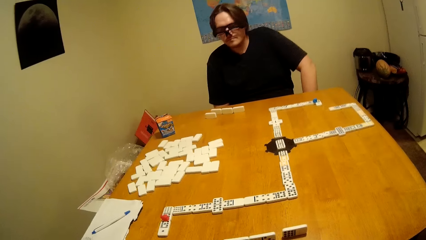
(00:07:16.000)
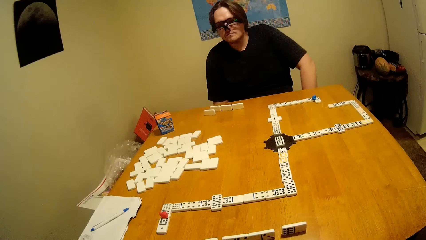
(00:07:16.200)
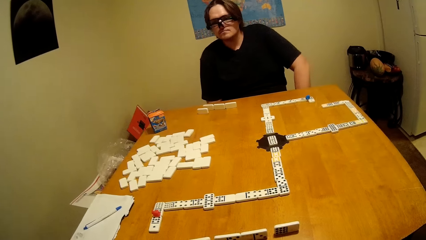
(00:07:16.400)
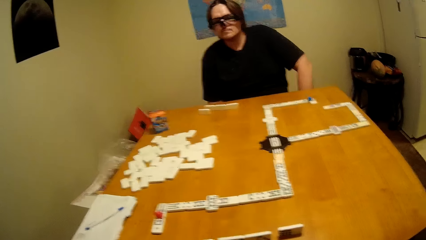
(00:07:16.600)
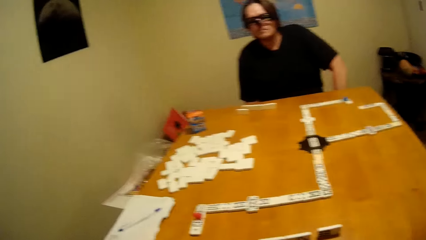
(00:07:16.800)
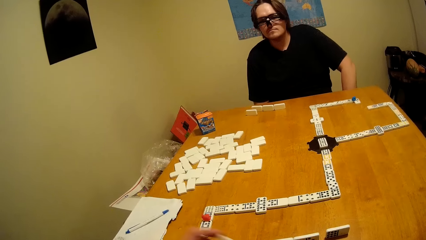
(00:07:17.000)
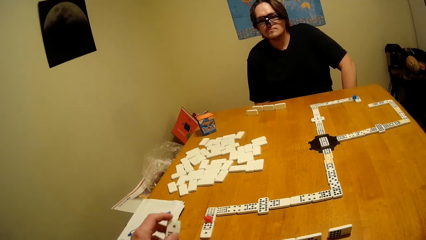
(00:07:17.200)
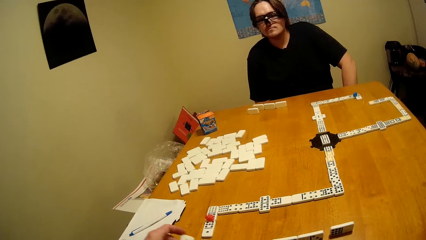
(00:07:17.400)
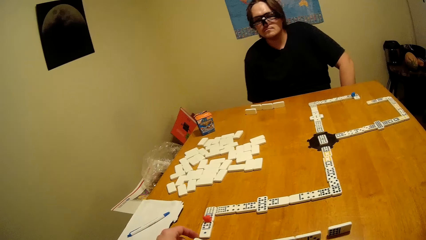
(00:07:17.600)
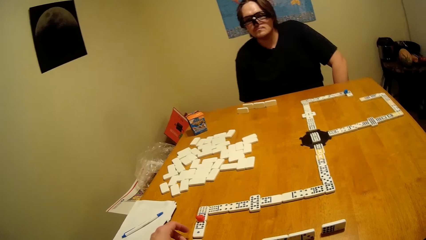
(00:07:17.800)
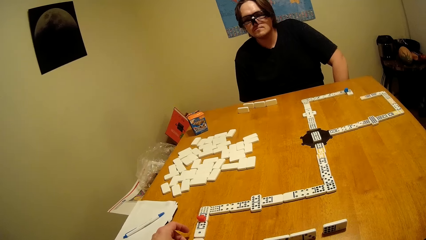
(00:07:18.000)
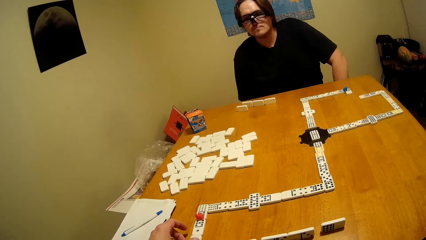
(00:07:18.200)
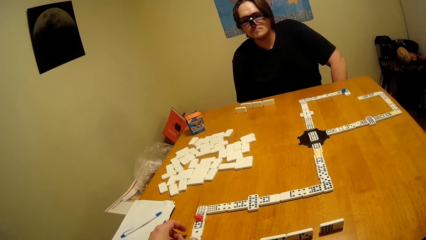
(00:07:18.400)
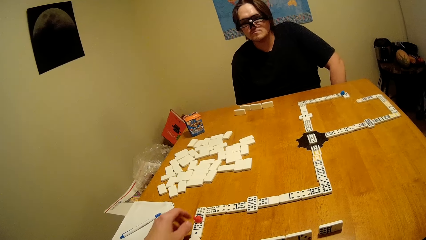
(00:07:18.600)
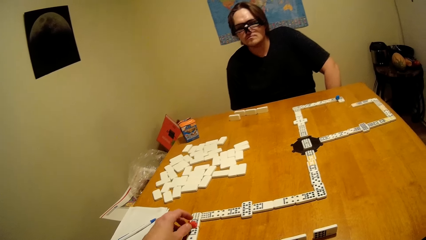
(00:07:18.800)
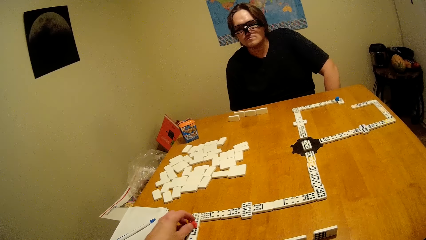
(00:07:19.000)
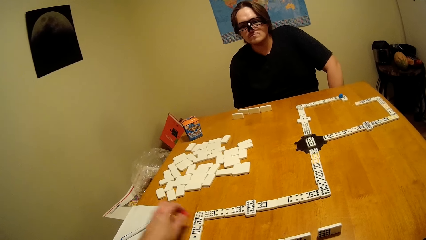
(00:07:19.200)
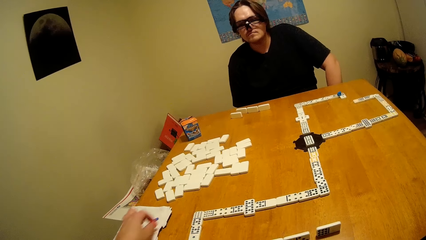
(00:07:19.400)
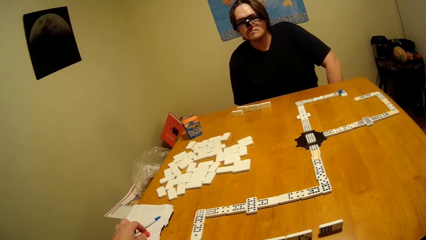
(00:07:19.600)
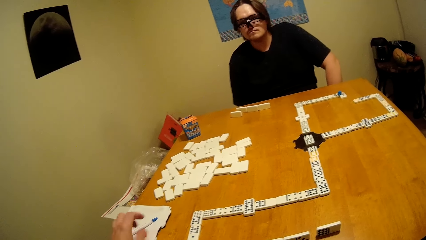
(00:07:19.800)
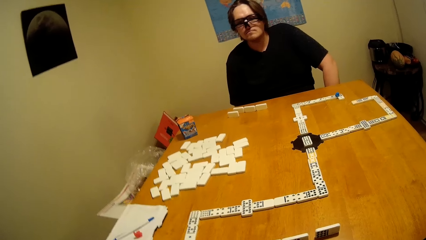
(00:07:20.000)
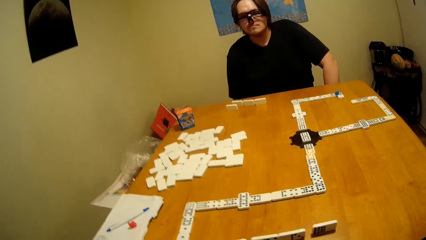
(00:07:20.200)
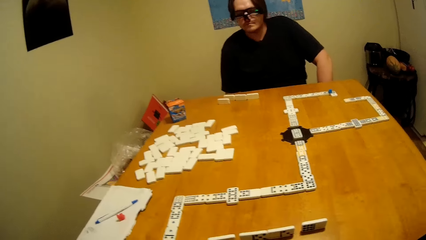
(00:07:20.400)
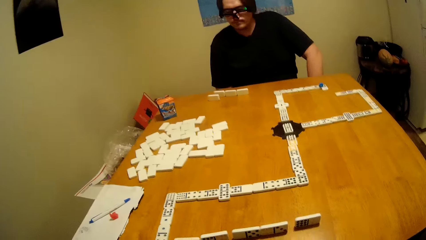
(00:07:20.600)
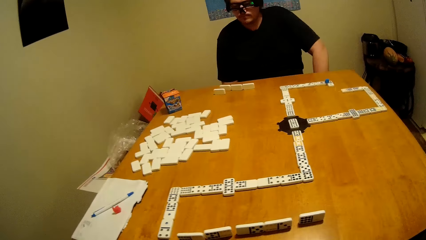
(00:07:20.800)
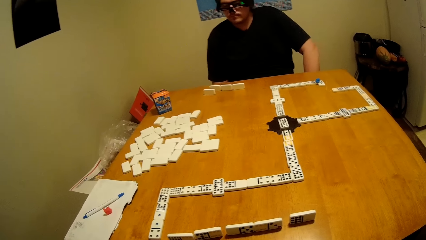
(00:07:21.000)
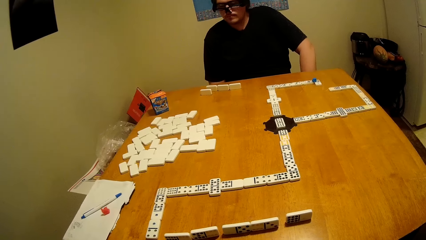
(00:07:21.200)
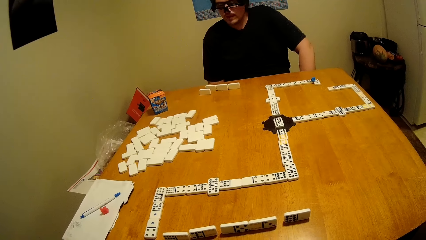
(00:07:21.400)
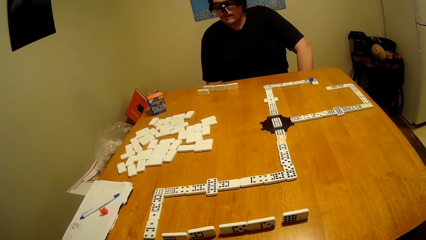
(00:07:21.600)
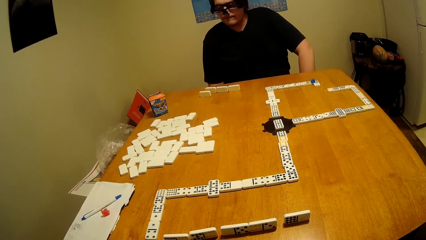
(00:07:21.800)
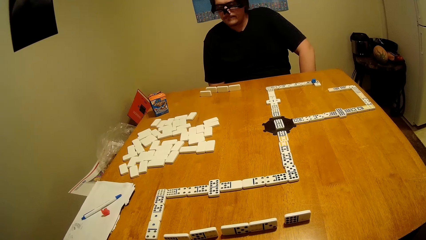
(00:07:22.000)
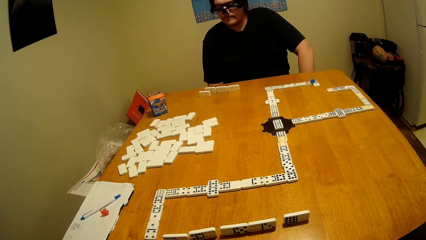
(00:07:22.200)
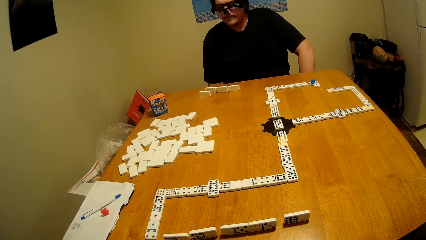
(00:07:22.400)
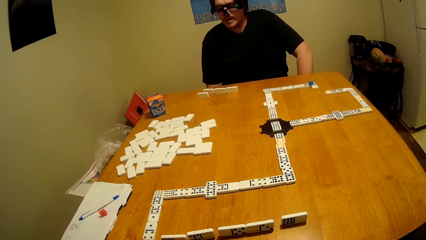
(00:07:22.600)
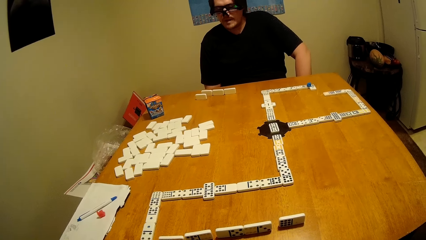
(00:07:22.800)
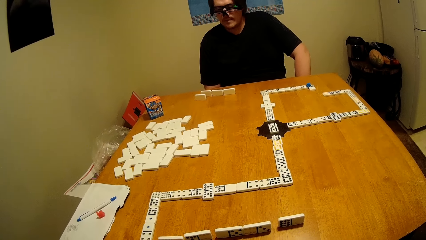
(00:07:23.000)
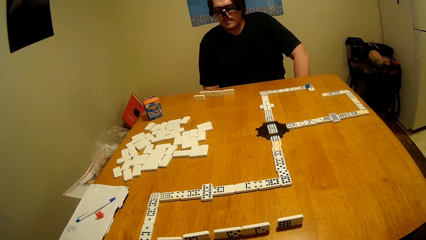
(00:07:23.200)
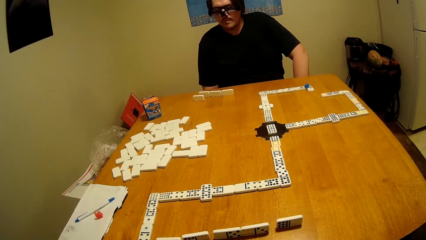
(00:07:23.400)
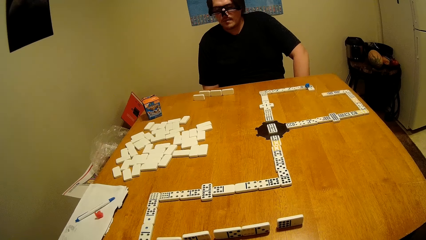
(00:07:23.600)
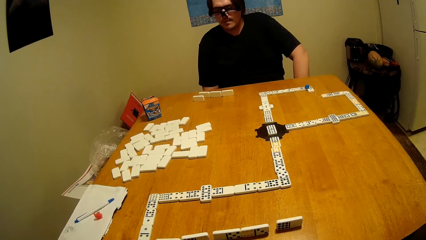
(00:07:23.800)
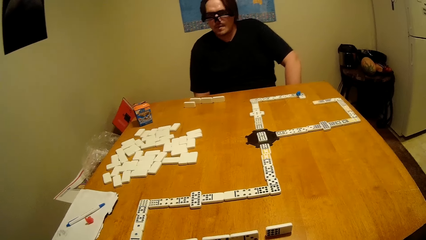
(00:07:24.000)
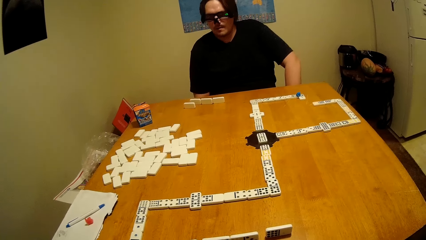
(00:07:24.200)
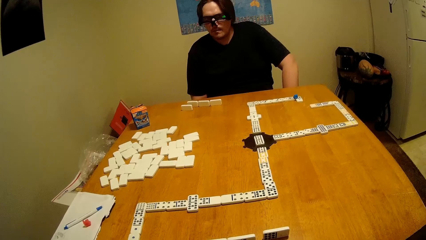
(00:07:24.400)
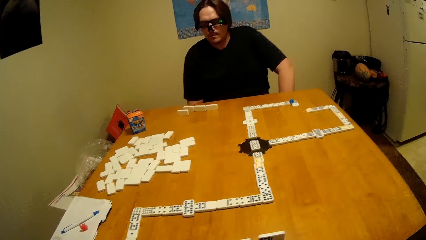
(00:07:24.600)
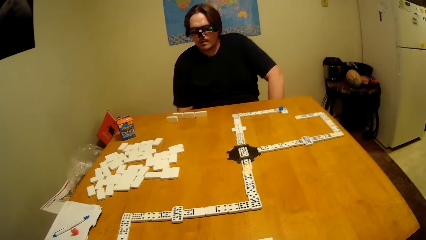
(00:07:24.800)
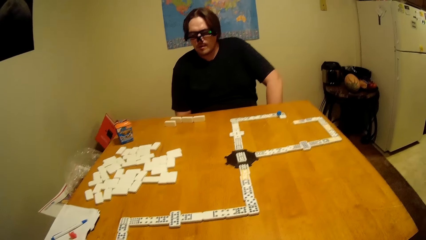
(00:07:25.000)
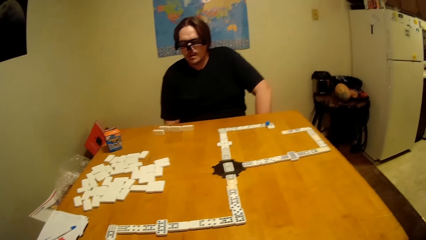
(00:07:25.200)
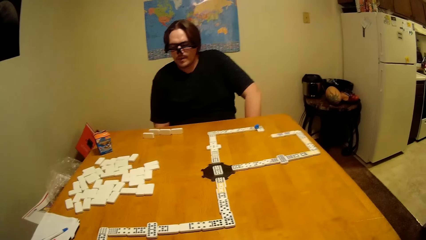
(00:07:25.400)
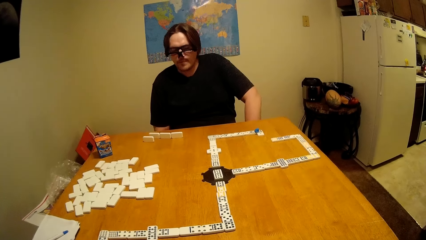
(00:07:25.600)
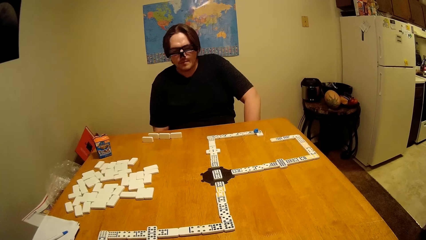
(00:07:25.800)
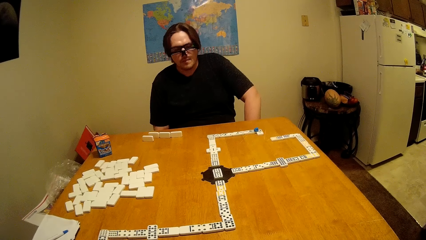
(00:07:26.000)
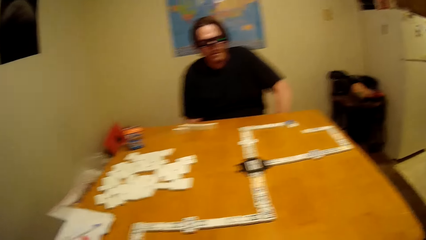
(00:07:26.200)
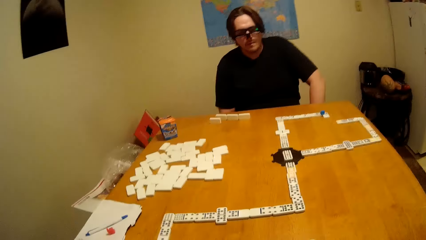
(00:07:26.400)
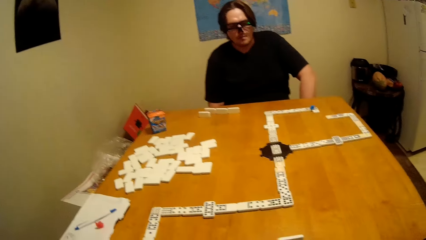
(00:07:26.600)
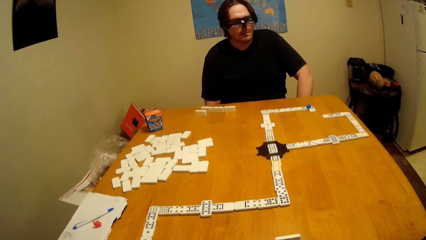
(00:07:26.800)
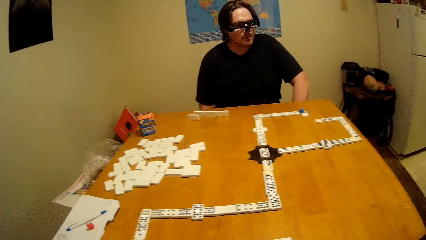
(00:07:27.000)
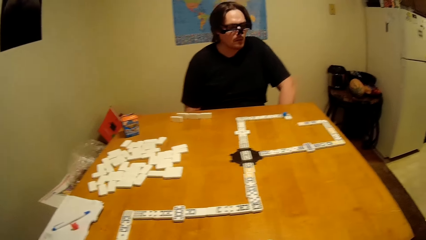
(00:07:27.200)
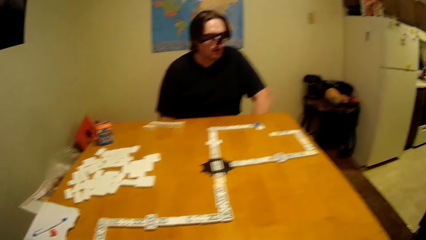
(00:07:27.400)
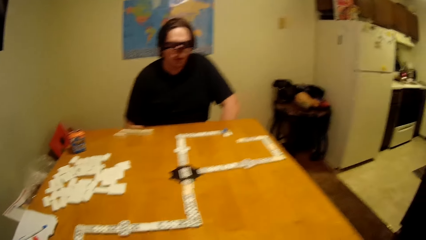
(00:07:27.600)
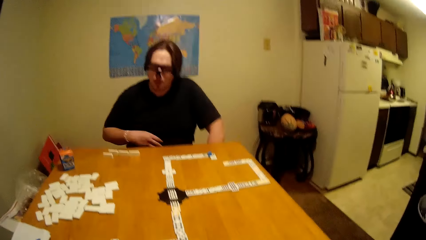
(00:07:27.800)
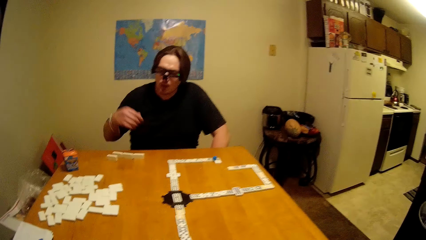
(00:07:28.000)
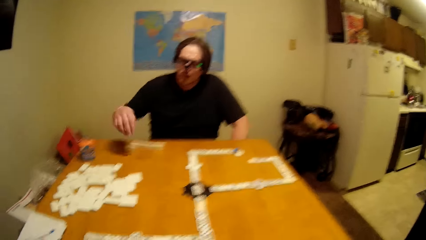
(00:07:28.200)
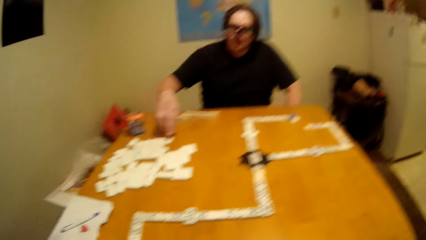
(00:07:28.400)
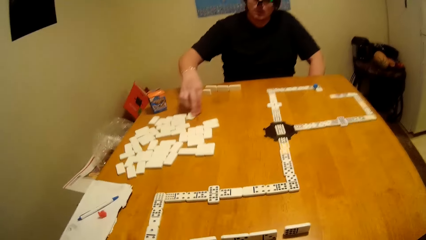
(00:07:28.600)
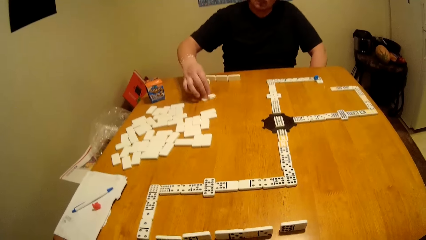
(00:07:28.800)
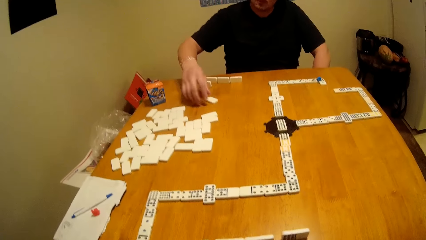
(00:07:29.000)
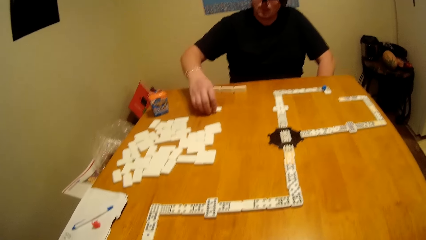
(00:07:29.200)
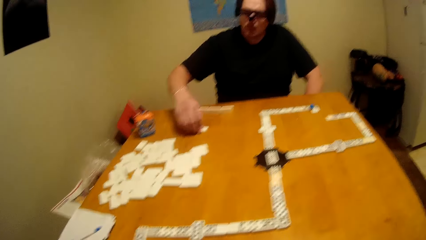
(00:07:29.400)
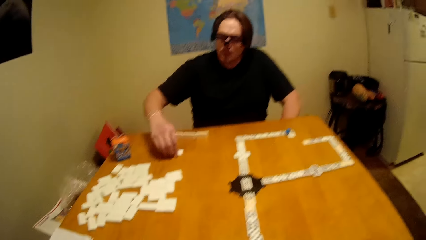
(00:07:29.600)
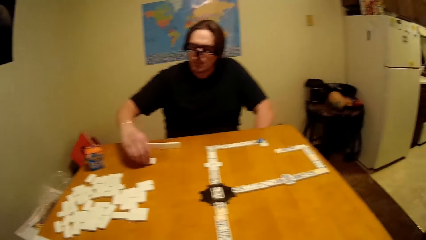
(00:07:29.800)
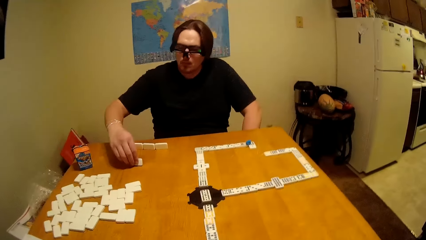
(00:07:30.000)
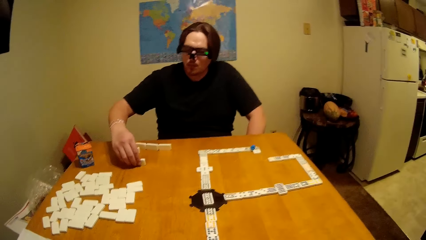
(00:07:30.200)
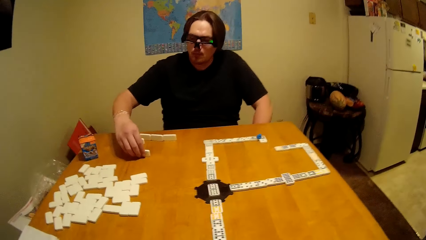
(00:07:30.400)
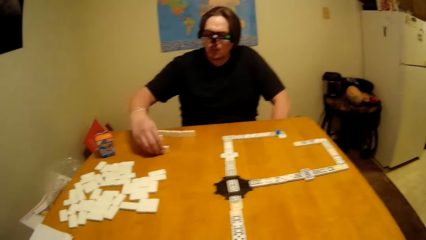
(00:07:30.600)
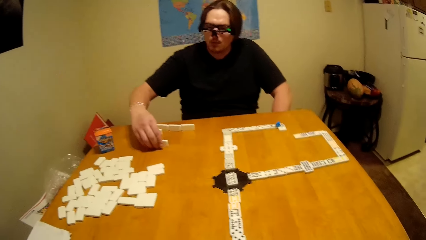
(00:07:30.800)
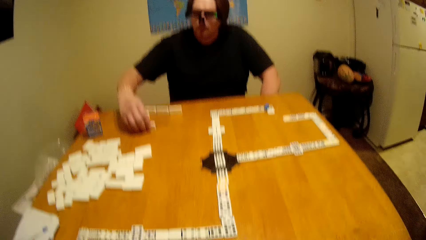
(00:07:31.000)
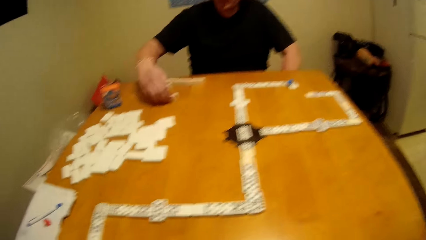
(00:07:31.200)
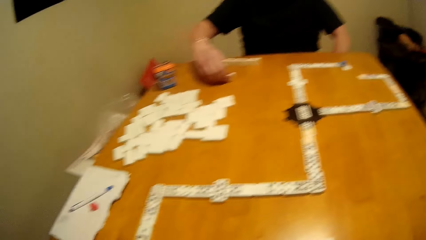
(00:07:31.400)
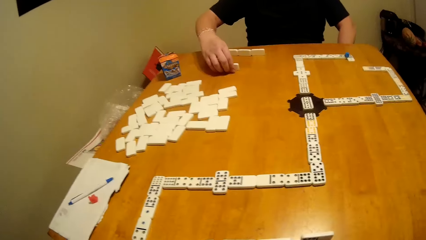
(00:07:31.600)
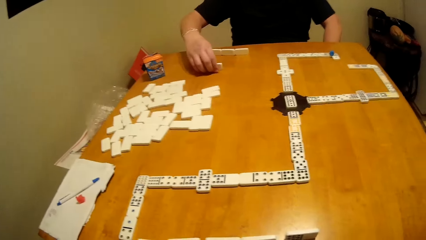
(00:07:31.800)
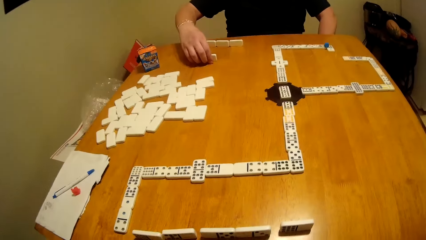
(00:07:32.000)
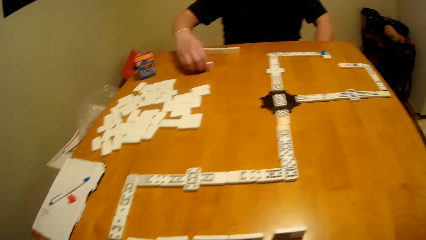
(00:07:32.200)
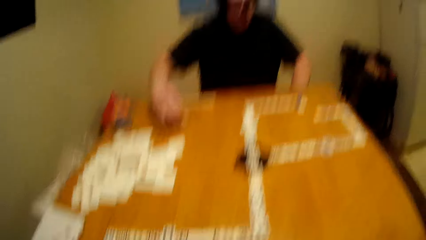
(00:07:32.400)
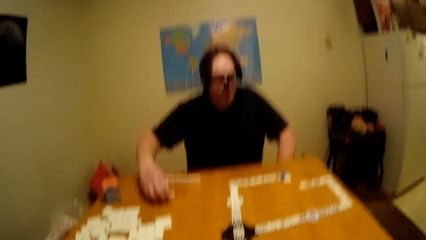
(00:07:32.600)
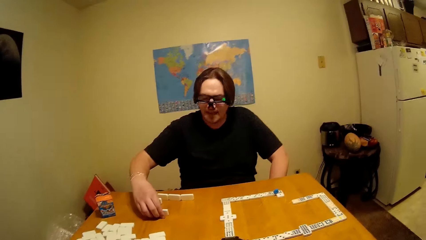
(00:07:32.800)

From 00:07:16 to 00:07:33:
The camera wearer takes a dominoes piece. They touch the paper. A man takes a dominoes piece.
